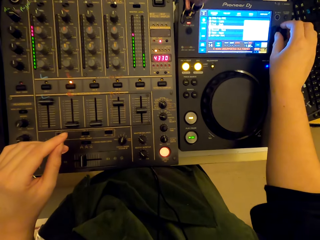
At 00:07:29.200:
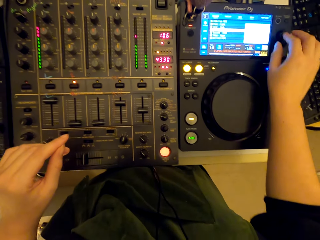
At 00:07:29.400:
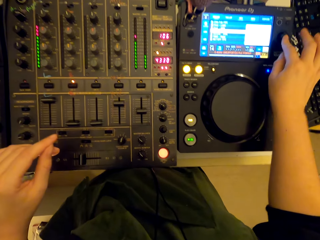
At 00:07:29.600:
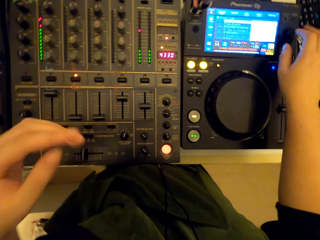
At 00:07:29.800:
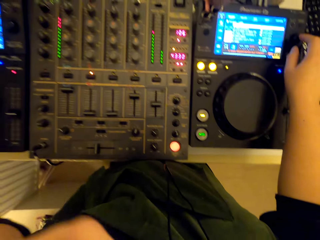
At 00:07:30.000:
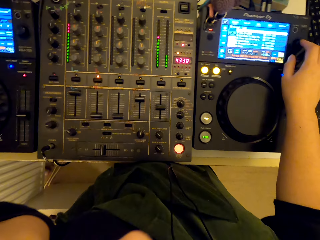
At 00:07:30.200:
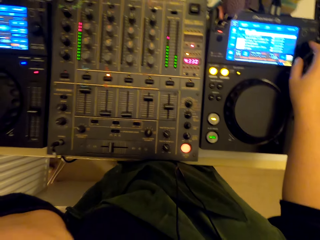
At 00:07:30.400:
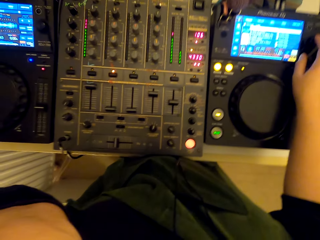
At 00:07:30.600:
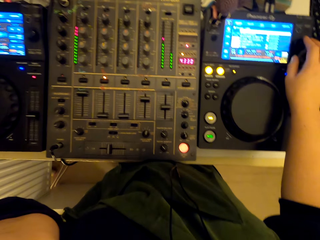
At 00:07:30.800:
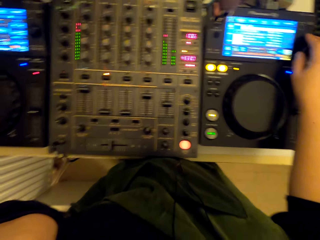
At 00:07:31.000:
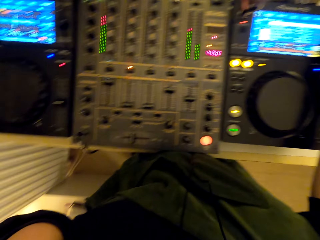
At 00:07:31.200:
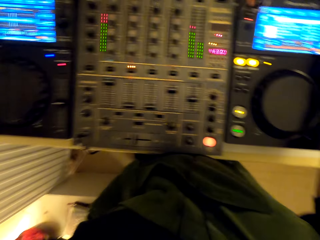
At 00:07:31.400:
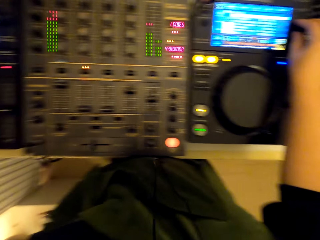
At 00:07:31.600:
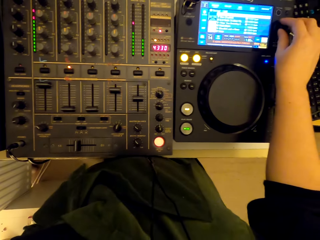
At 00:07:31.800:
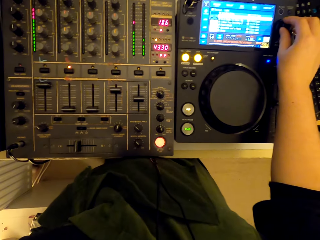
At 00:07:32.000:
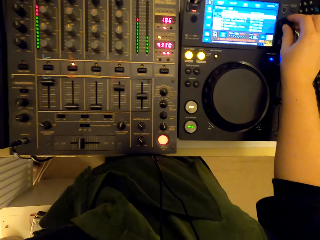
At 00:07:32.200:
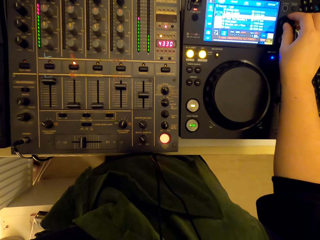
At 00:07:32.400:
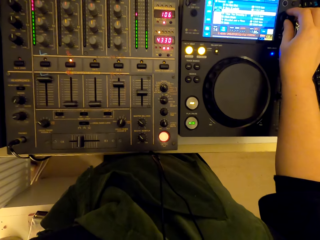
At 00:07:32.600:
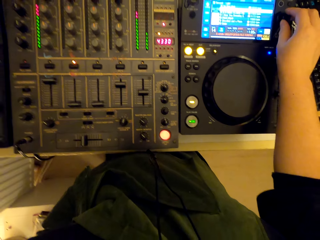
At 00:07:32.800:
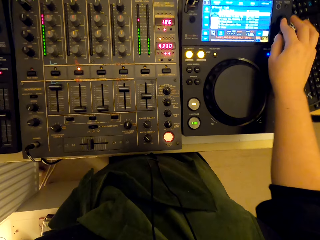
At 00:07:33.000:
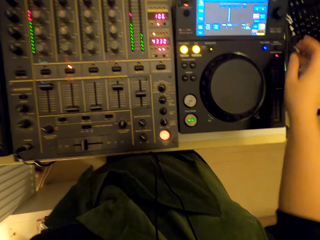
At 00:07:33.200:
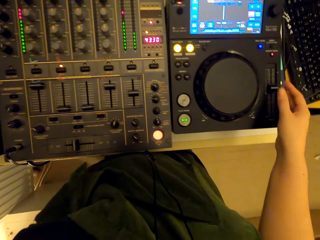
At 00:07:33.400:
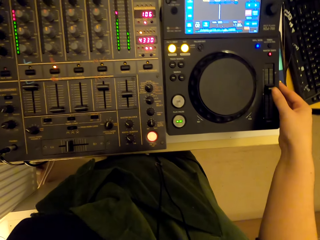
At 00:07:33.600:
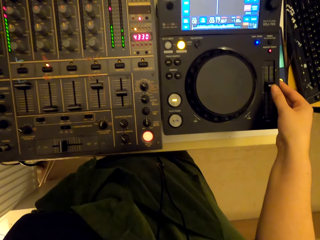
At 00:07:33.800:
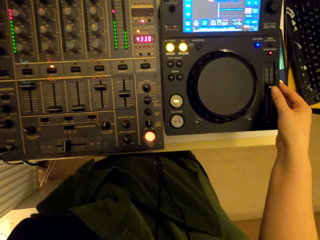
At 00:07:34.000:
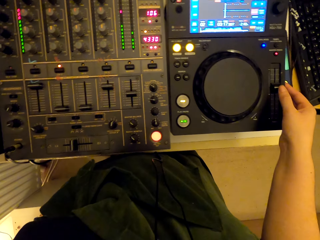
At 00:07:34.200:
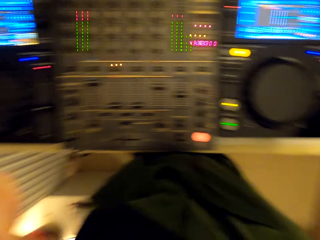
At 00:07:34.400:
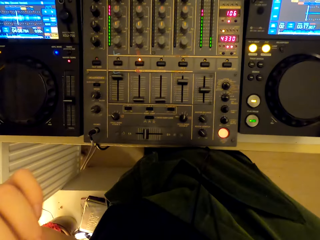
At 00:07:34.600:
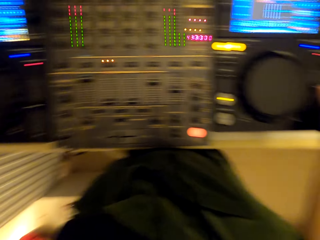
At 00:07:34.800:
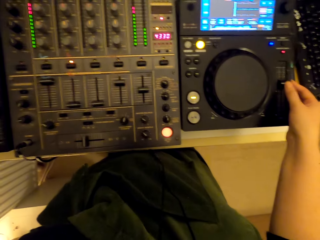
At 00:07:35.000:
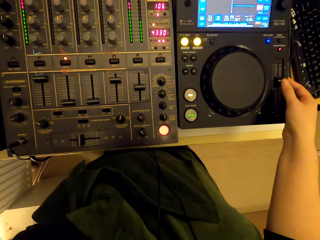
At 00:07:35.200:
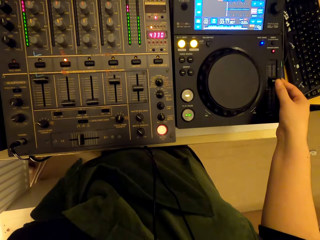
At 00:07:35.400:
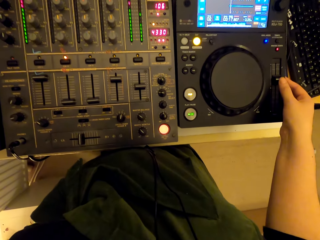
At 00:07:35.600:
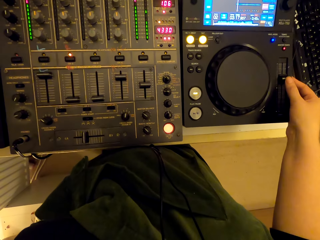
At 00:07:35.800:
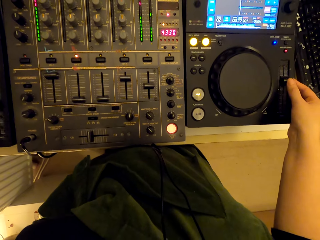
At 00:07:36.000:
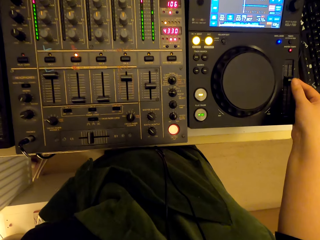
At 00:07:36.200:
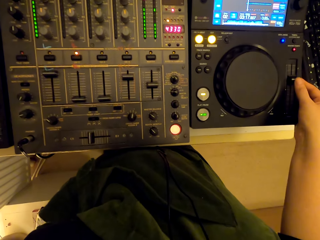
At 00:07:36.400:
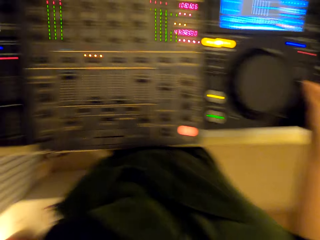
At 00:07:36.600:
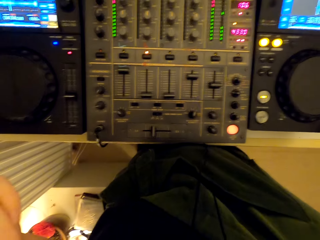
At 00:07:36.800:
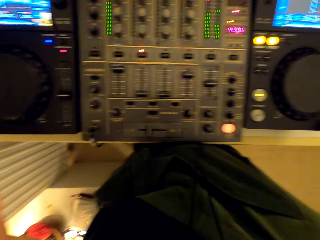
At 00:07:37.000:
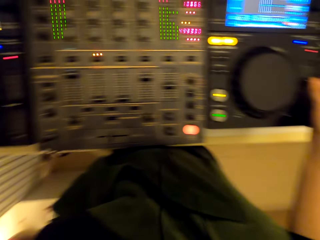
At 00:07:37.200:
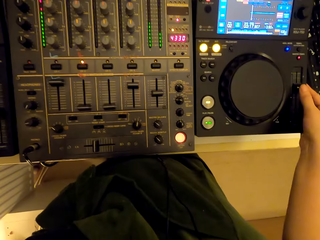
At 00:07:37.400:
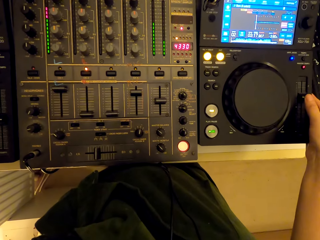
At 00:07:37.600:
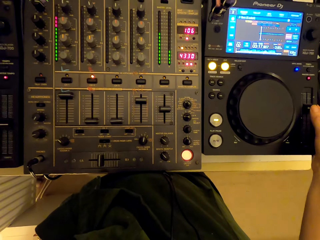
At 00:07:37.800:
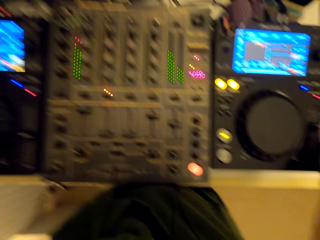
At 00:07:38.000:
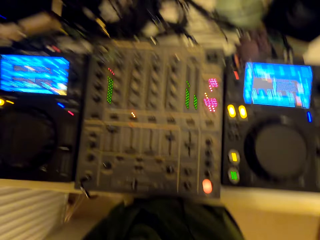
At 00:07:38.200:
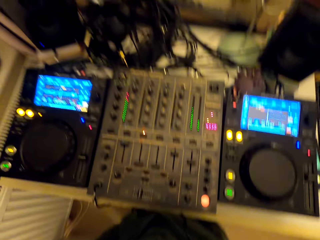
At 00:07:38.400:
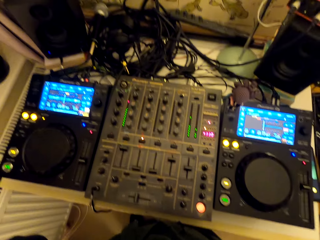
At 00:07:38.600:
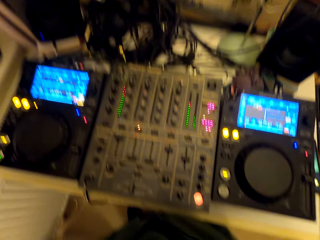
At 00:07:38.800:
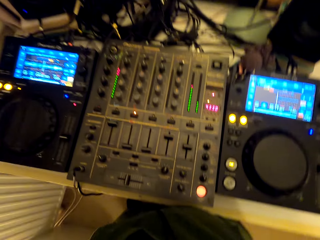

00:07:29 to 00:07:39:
The camera wearer touches the face. They mix the turntable.

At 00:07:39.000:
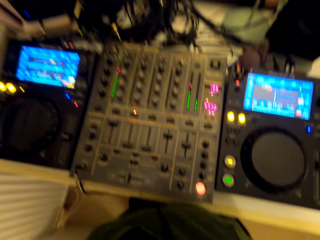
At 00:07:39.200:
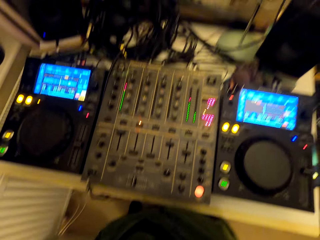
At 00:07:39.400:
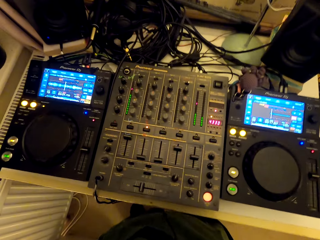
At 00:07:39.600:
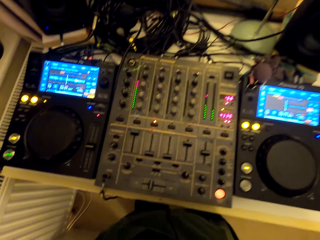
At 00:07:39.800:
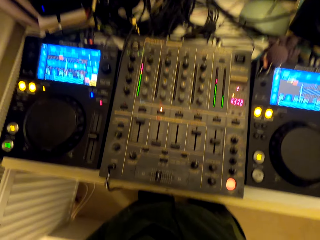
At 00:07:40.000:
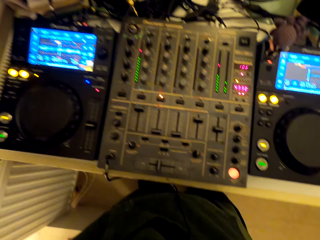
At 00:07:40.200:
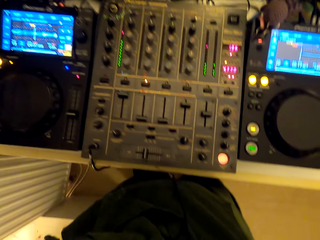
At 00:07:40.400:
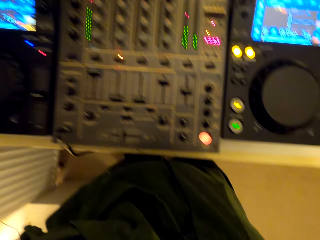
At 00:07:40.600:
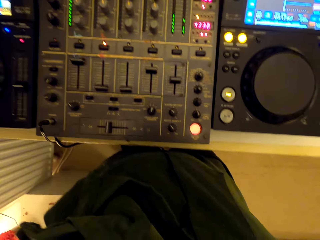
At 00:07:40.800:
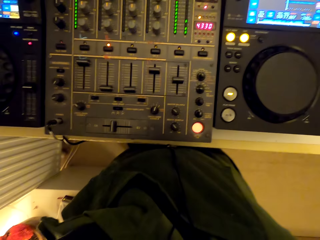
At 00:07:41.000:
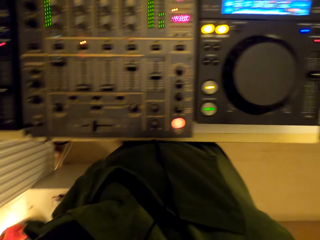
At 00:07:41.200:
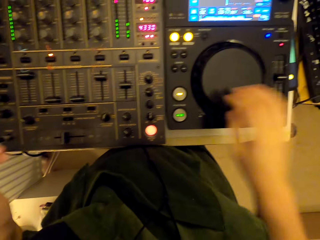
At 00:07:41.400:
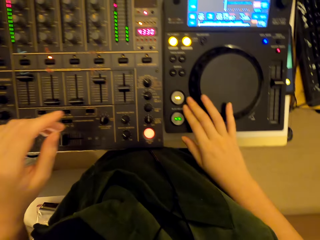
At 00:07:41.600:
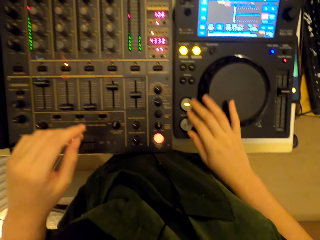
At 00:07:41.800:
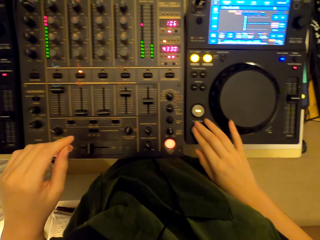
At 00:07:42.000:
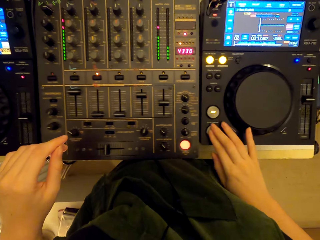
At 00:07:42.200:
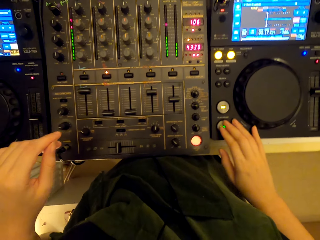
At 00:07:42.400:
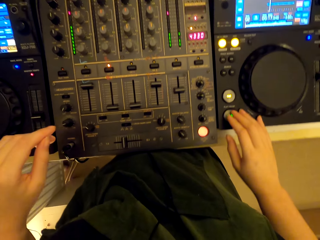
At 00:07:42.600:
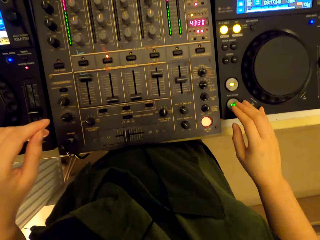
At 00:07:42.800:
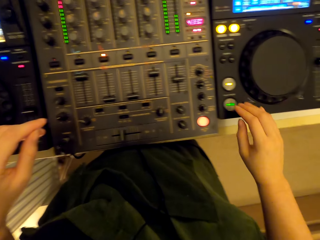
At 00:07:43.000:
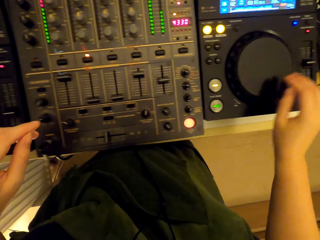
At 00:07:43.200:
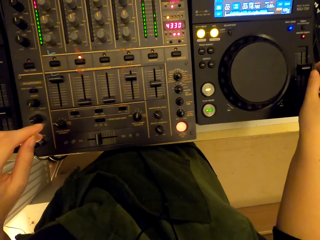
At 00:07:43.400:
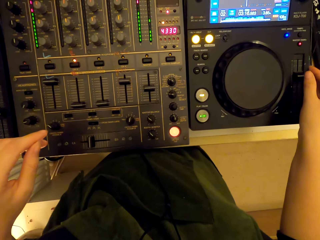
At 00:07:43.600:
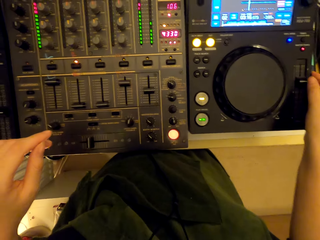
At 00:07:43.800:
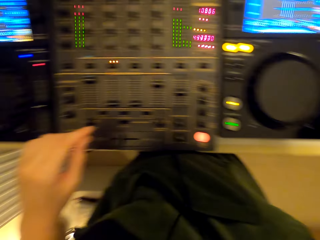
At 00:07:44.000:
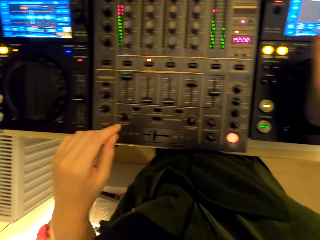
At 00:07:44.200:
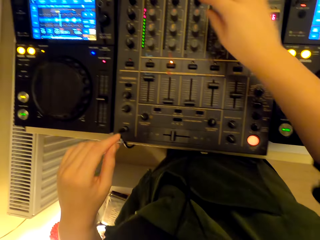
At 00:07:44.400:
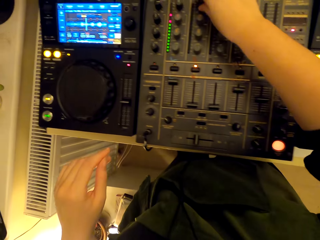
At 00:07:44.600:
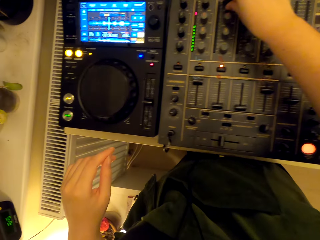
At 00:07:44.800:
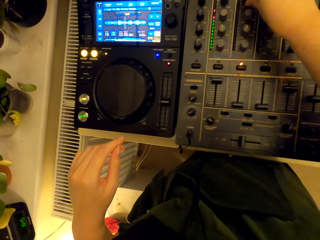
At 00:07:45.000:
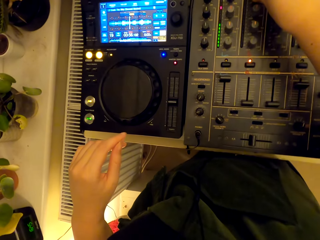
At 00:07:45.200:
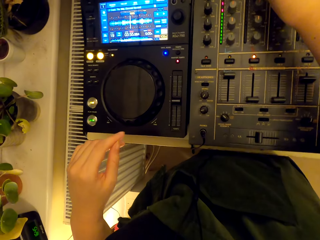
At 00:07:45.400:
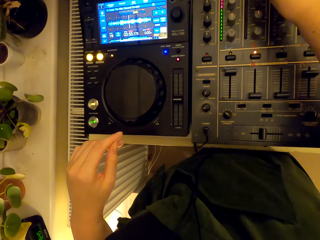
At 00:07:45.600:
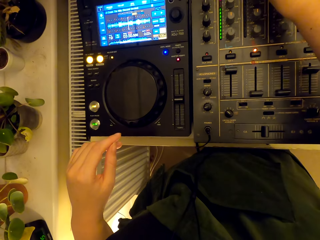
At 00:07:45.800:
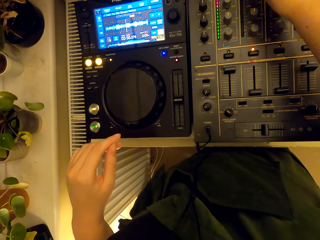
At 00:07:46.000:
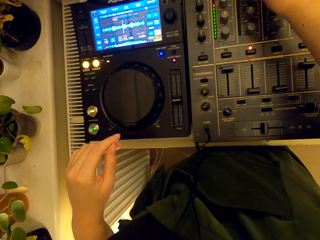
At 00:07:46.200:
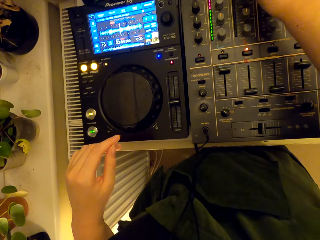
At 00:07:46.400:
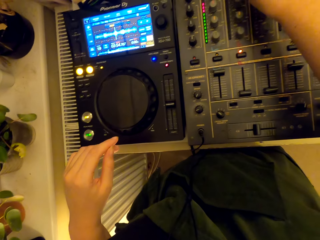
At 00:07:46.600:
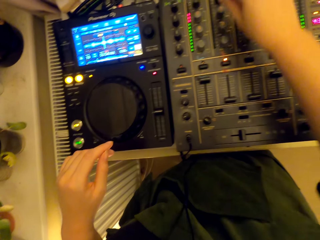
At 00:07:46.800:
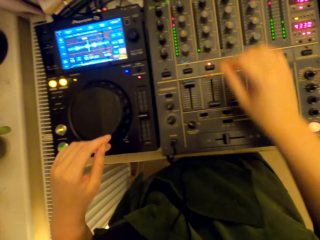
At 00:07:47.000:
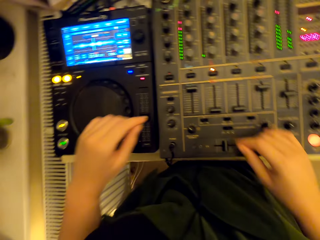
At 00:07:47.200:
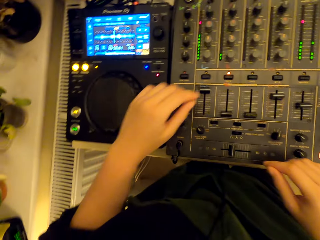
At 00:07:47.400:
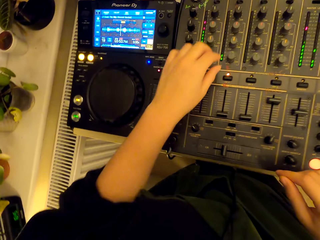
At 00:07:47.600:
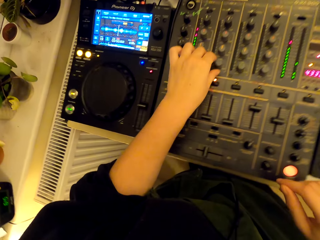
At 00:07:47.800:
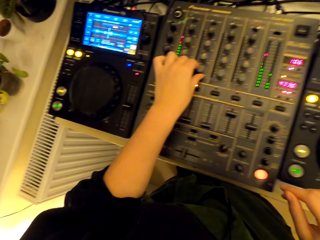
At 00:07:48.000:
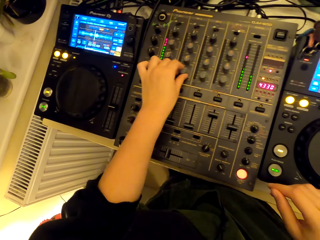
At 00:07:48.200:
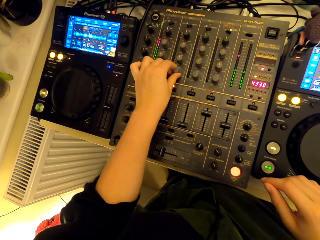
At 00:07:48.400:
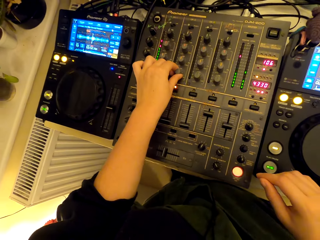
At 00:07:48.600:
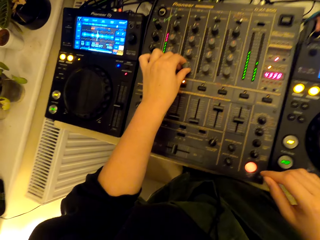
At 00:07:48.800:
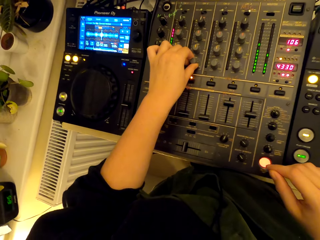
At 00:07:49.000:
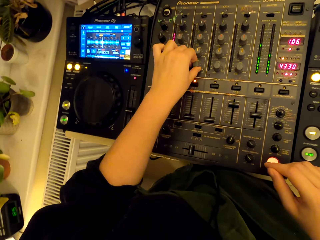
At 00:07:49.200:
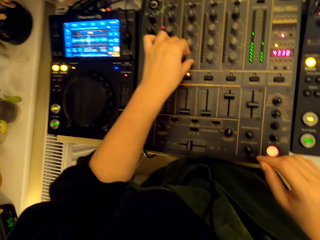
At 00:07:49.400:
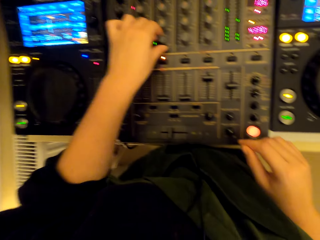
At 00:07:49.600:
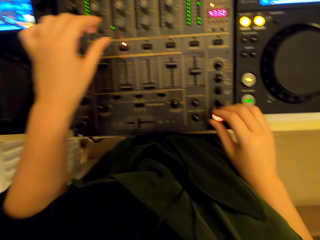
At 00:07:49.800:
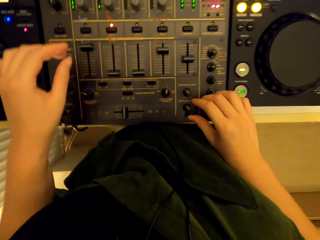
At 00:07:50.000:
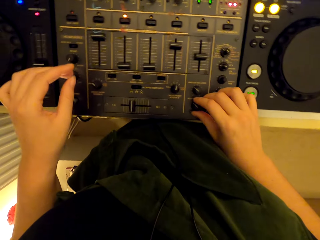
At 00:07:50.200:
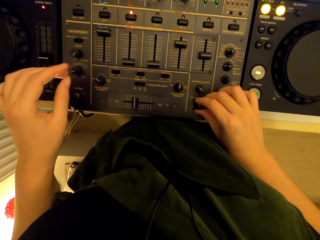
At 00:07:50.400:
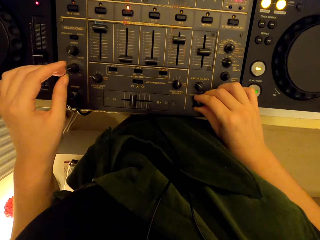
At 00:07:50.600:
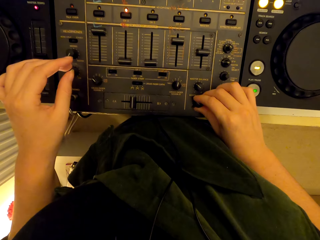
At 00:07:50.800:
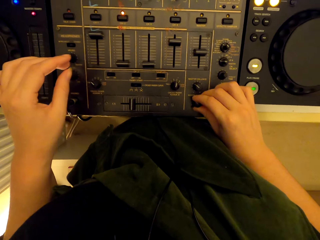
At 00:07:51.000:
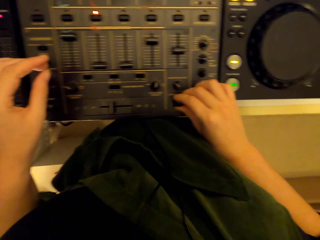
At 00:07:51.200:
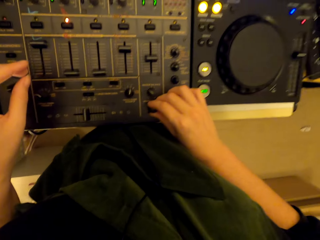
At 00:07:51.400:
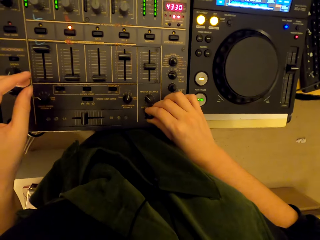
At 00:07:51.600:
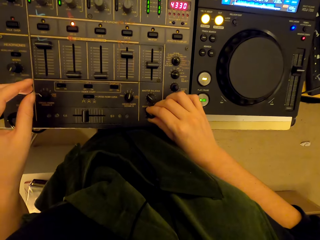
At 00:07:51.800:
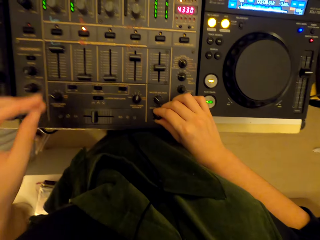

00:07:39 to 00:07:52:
The camera wearer touches something. They use the turntable mixer.
